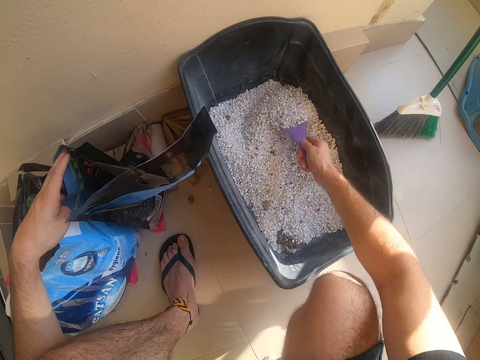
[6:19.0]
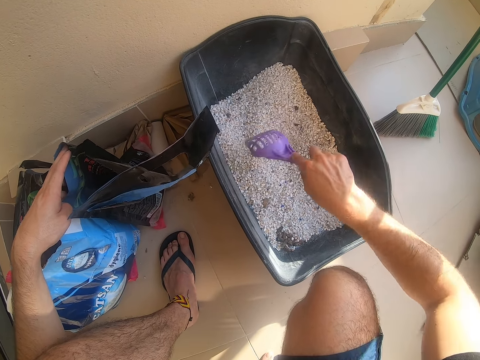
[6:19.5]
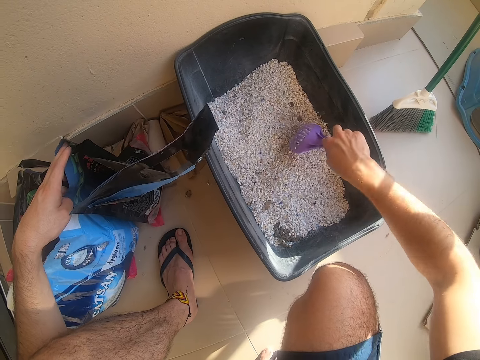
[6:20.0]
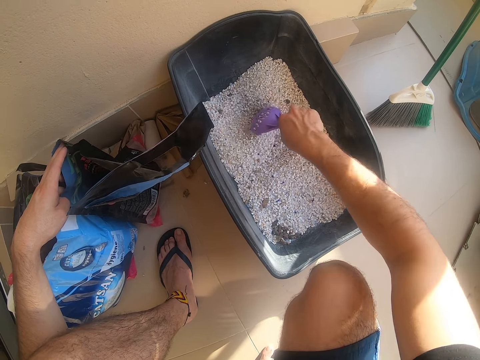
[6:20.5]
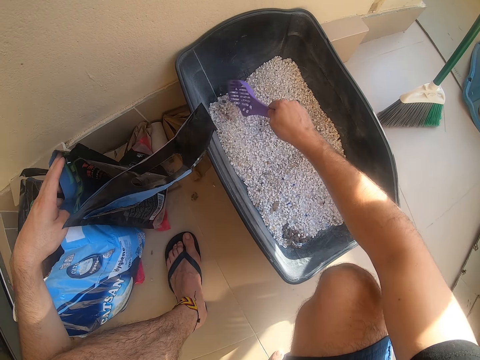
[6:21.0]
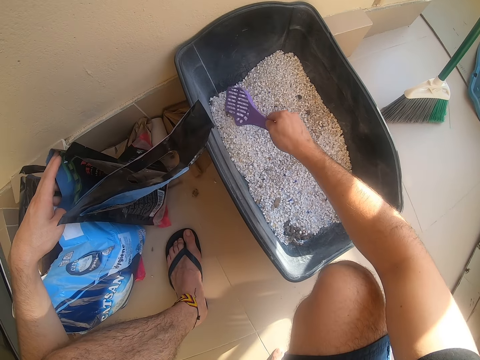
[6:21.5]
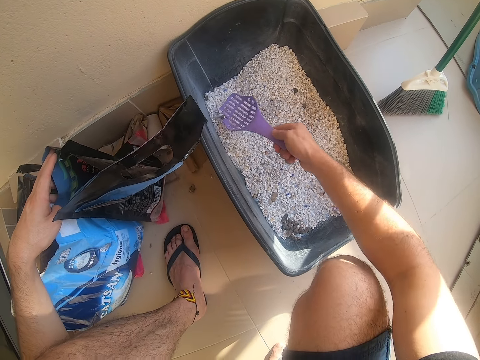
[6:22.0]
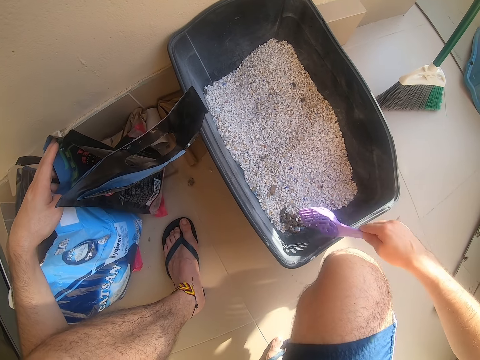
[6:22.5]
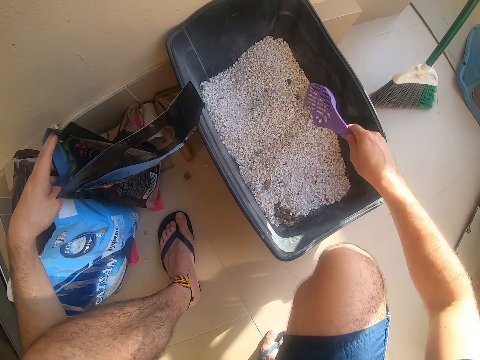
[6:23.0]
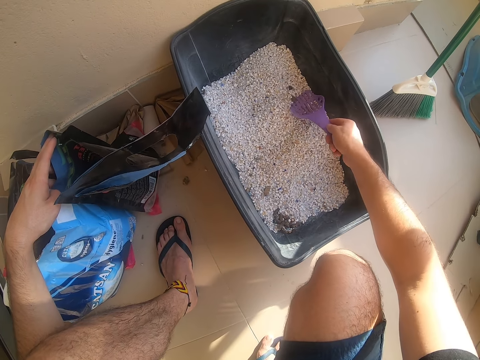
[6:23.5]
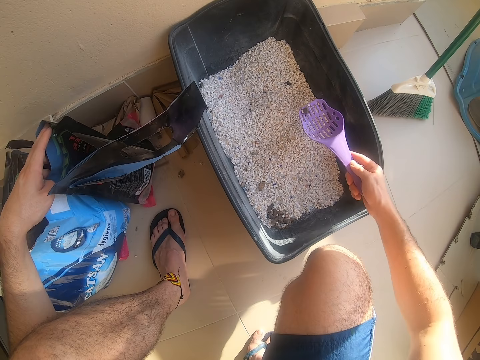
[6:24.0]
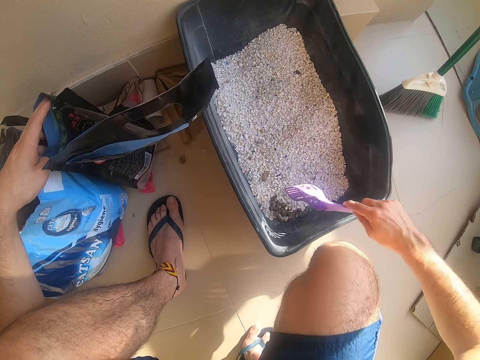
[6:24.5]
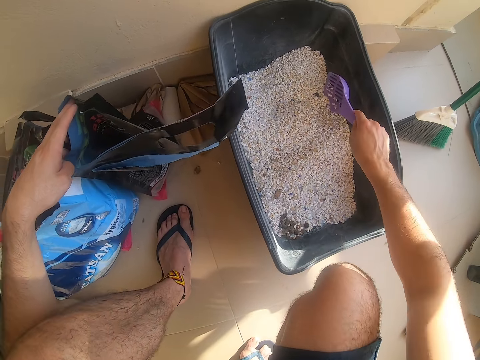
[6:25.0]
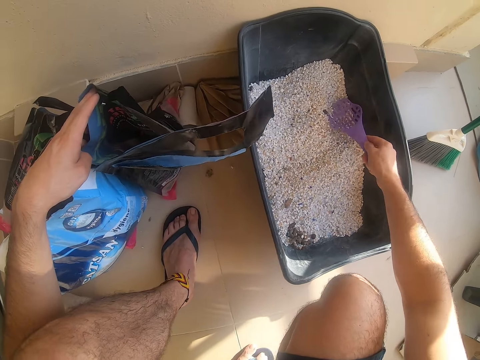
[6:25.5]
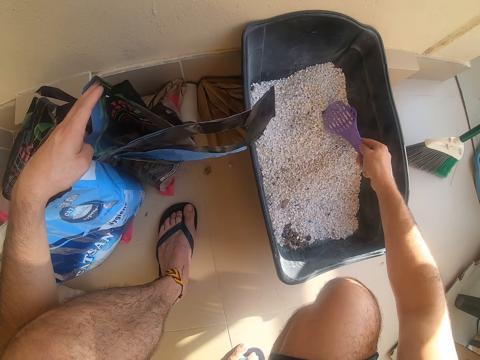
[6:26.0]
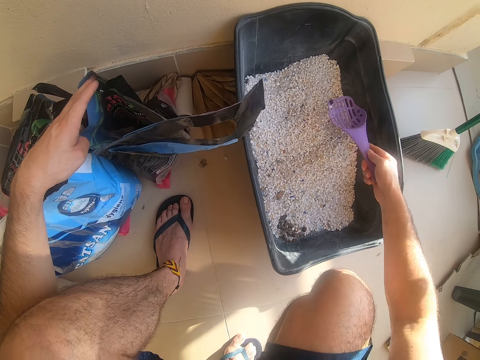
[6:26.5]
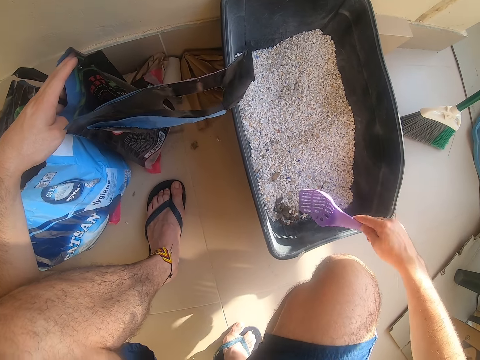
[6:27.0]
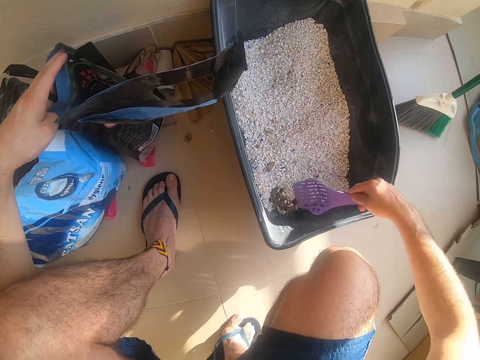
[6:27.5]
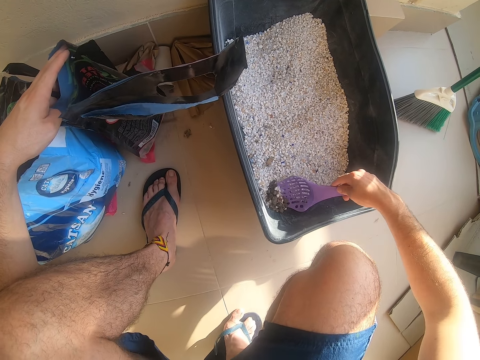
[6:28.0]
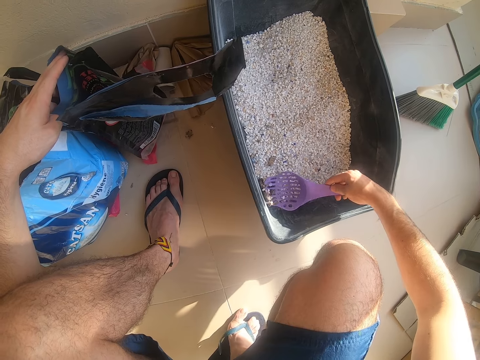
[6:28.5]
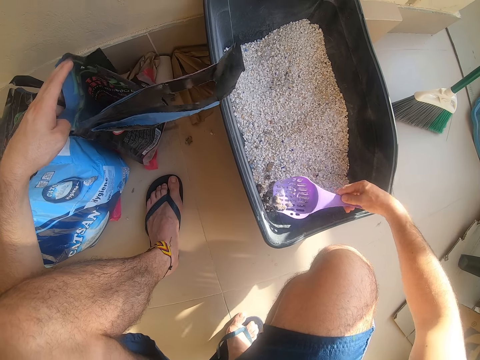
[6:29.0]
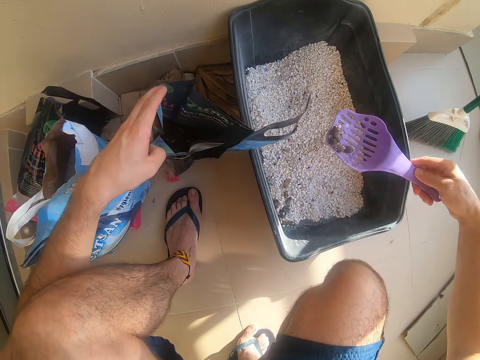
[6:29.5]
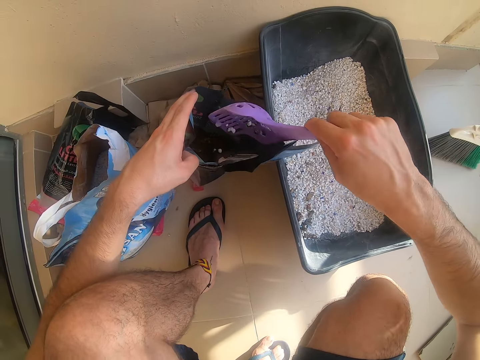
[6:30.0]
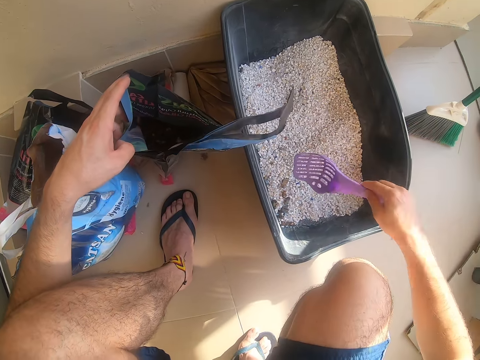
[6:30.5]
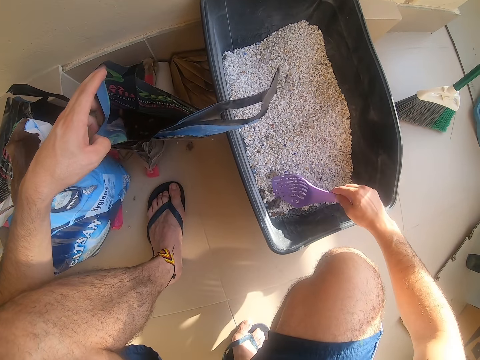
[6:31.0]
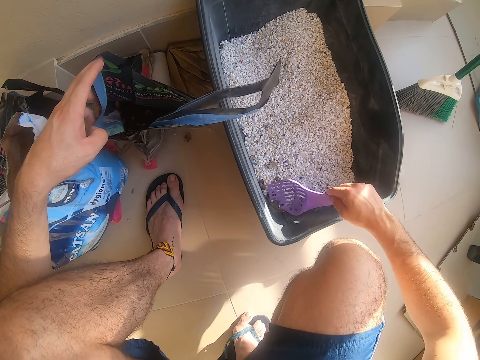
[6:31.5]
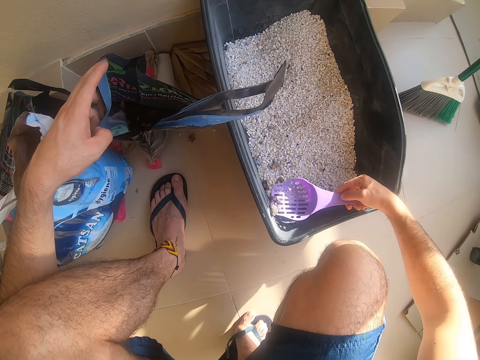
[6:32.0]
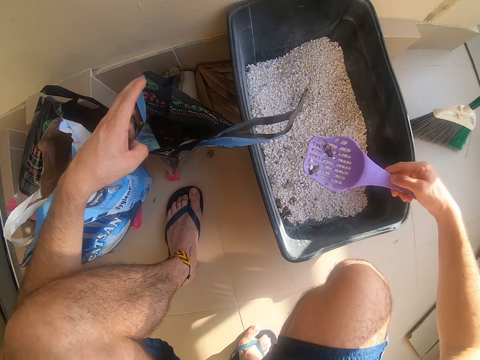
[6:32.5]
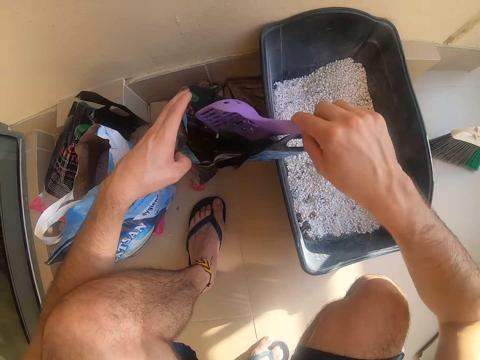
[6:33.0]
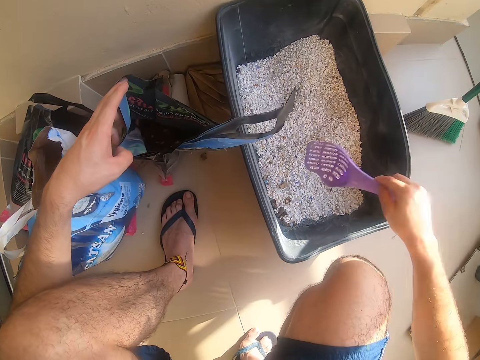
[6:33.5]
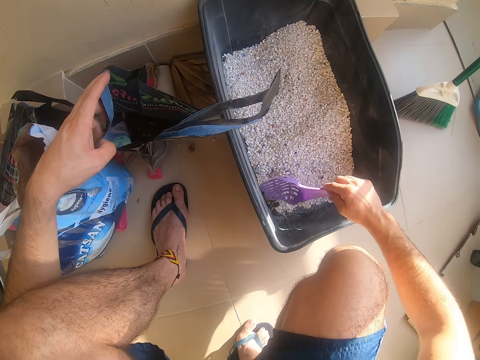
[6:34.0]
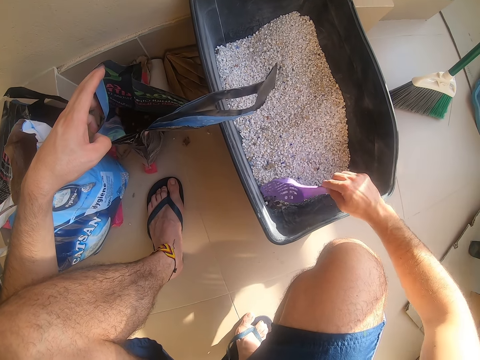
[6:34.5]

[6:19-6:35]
The camera wearer scoops something. They move the siever. They pour something. They move the siever. They scoop something. They move the siever. They pour something. They move the siever. They scoop something. They move the siever. They pour something. They scoop something. They lift the siever. They pour something on the nylon paper bag. They move the siever. They scoop something. They lift the siever. They pour something on the nylon paper bag. They move the siever. They scoop something.

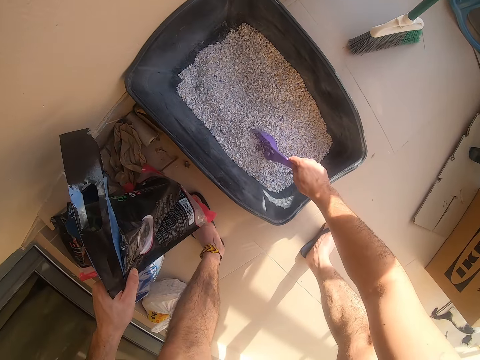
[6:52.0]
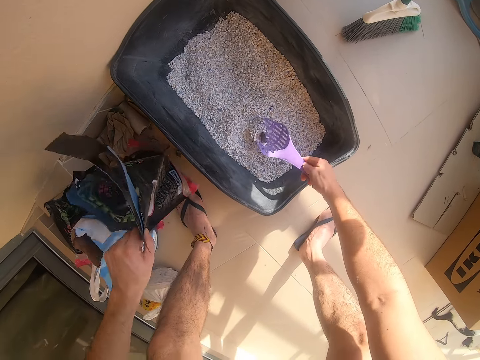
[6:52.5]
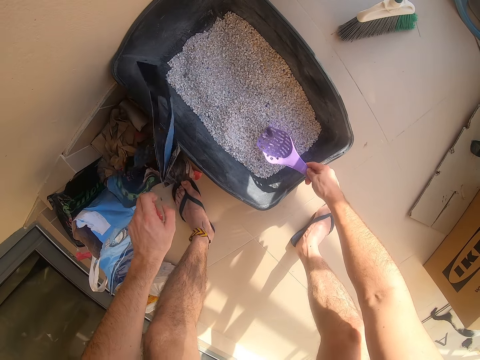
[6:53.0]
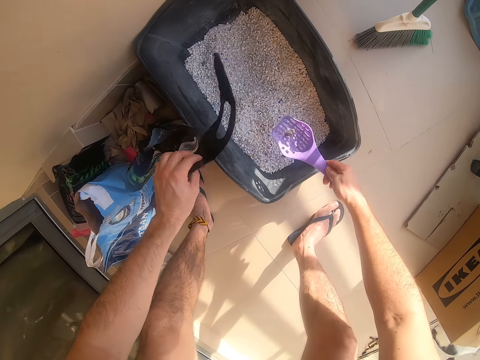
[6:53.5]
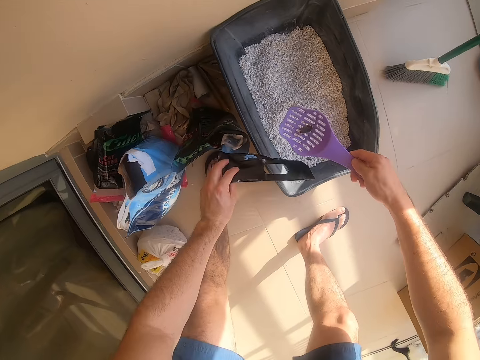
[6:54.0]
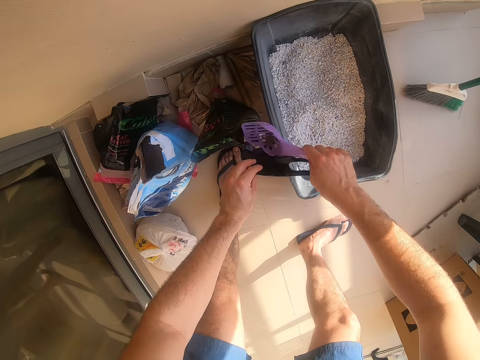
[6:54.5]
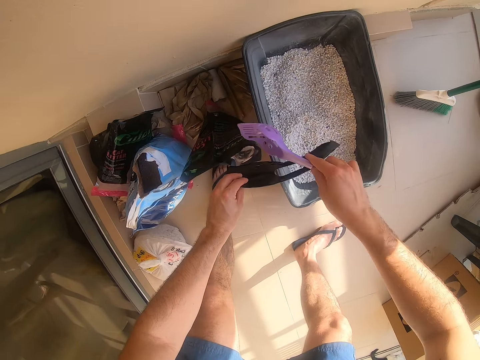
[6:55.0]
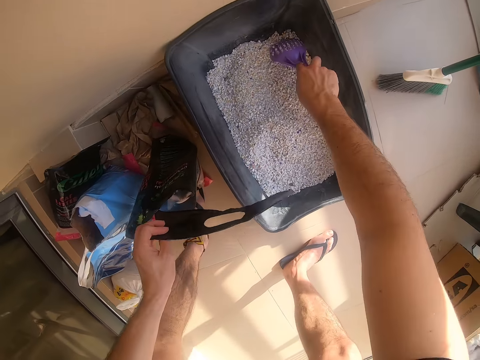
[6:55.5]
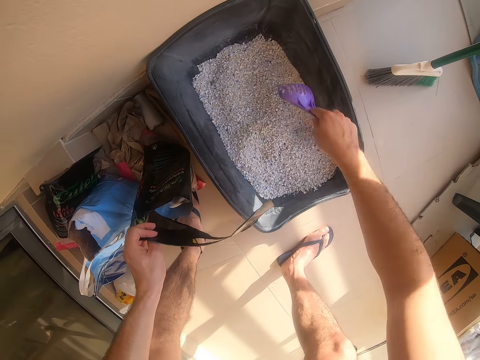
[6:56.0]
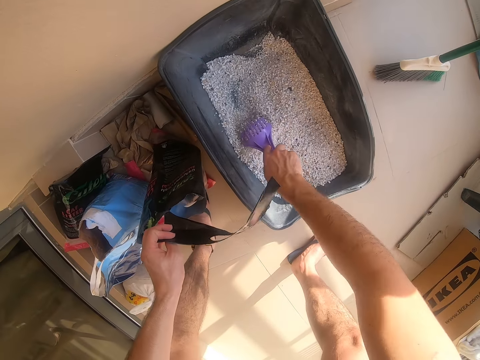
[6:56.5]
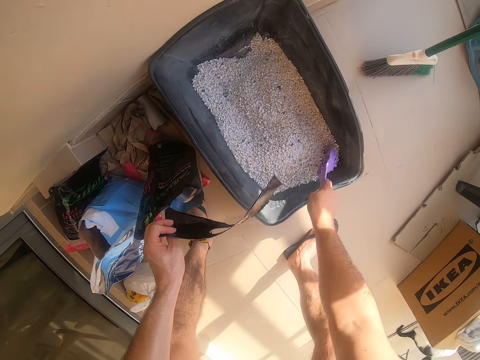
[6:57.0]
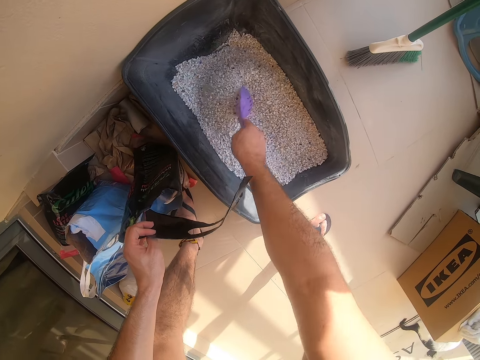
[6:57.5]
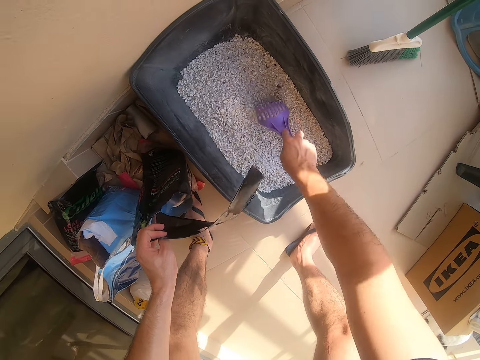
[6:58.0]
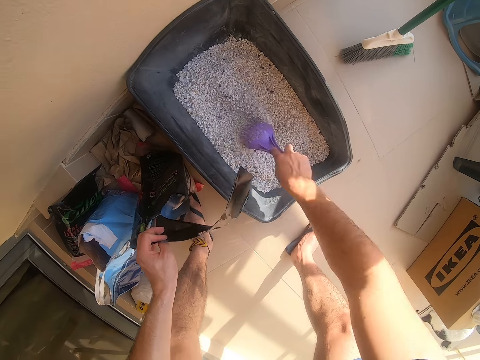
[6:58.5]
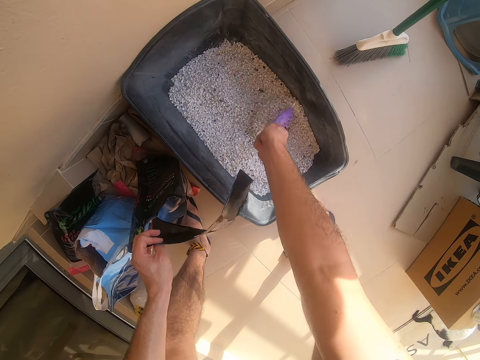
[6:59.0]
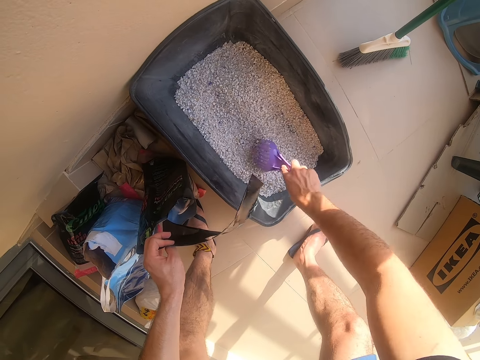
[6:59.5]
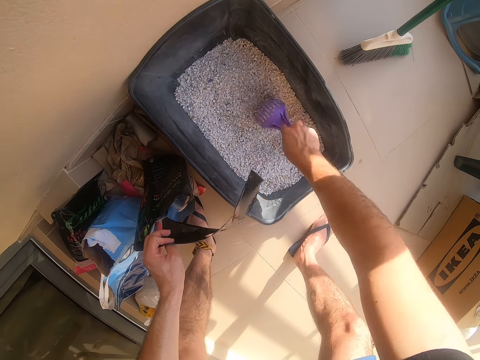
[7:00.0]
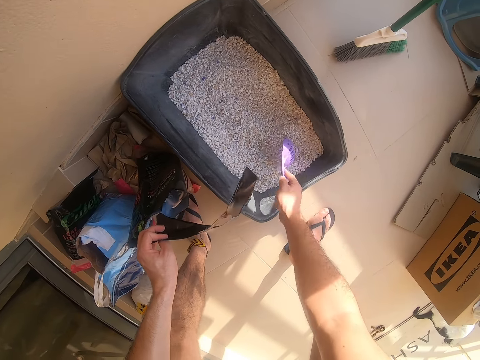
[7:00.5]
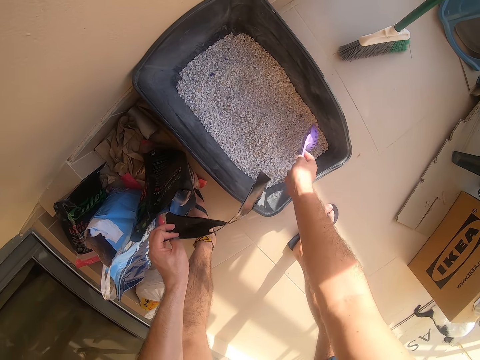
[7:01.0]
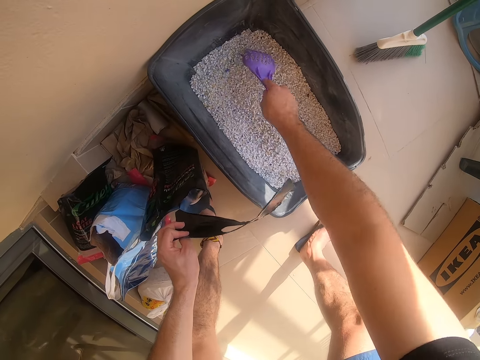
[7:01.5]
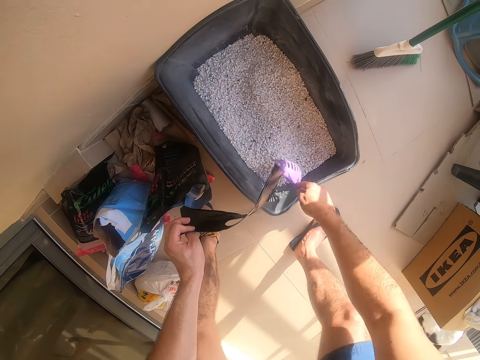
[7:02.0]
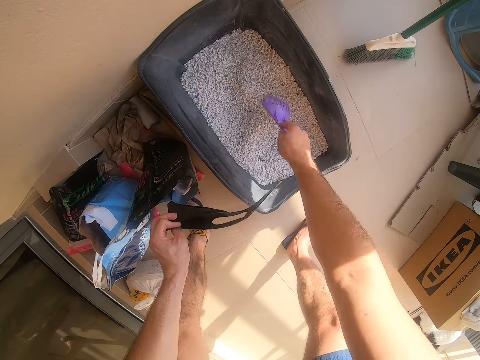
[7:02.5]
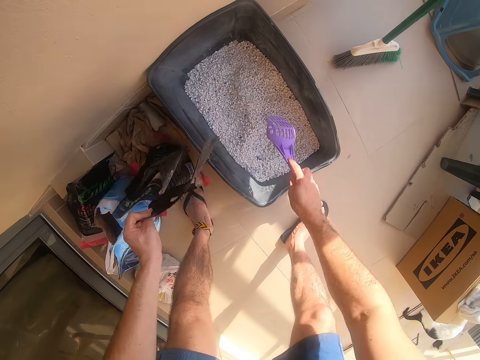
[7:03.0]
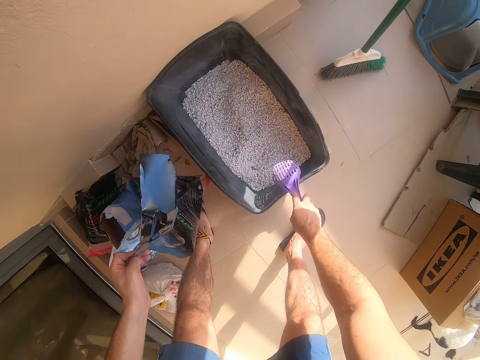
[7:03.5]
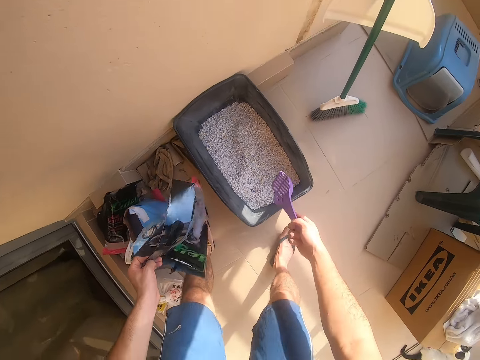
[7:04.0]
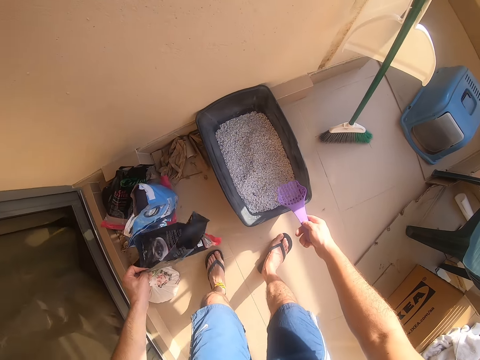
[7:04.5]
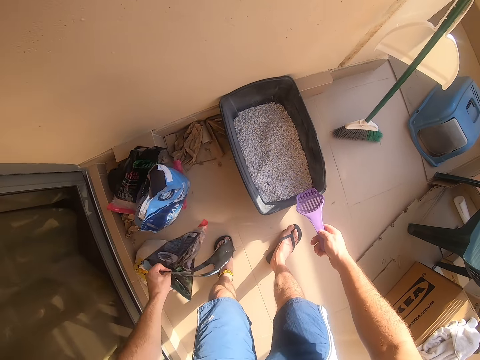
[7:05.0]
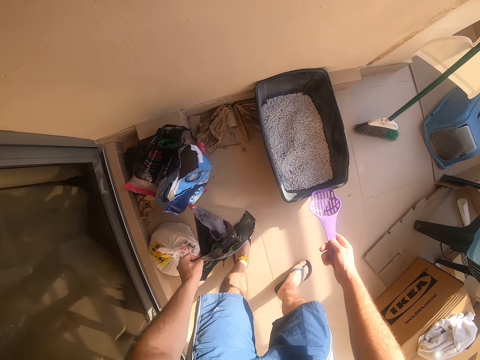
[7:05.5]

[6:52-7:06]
The camera wearer scoops something. They put the paper bag down. They pull the nylon paper bag. They put the black object to the paper bag. They pour something on the nylon paper bag. They move the siever. They stir the mixture. They lift the nylon paper bag. They hit the bucket with the spatula. They lift the siever. They look at the siever.
